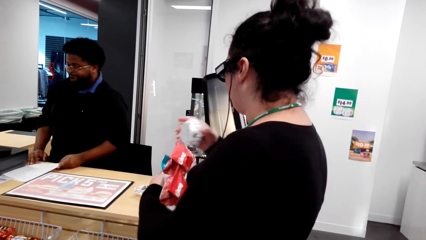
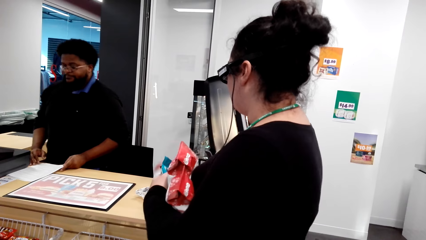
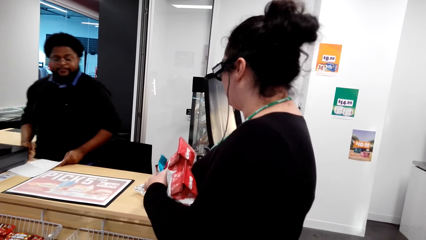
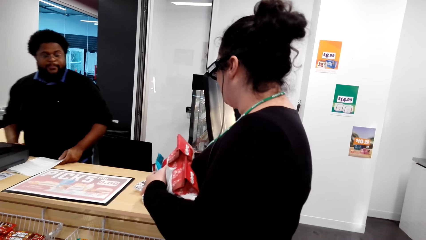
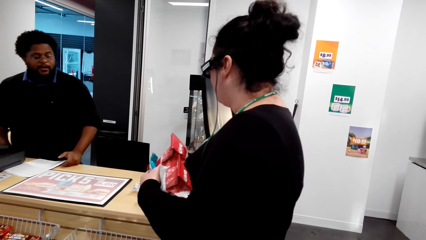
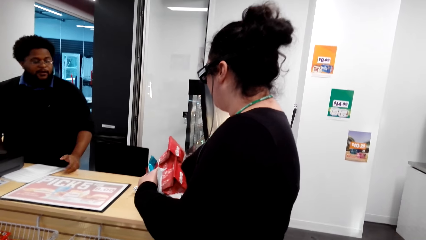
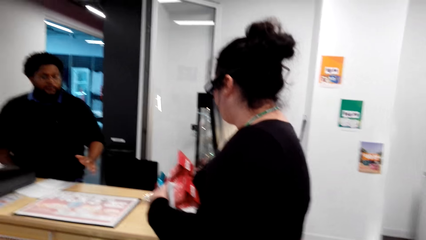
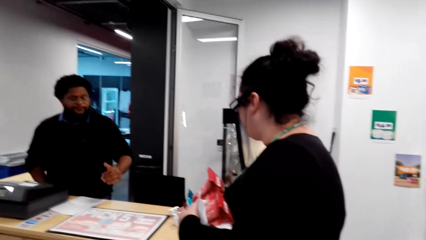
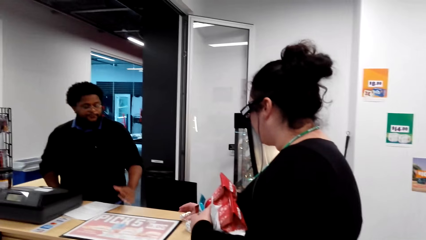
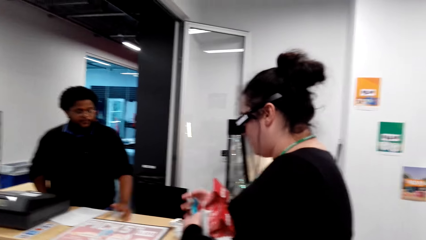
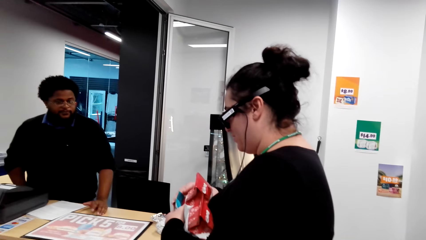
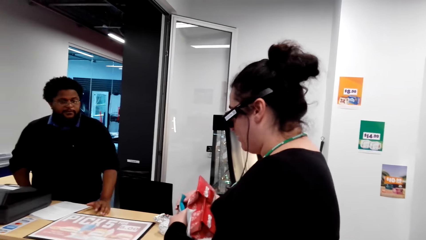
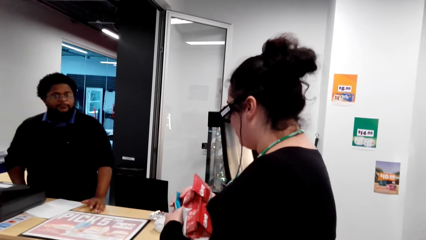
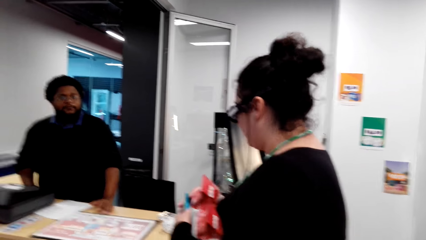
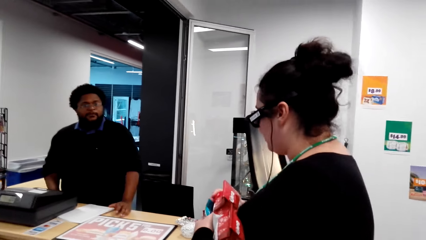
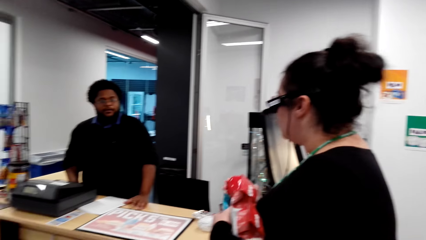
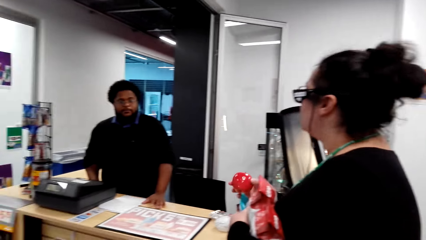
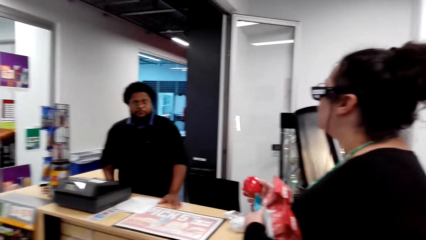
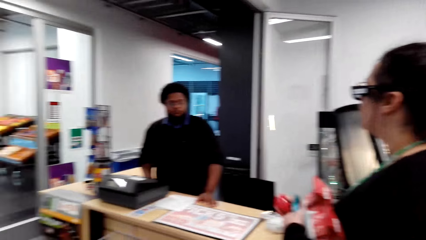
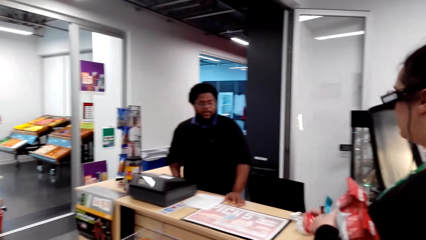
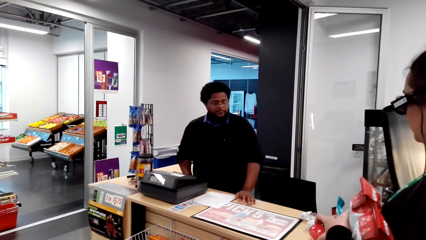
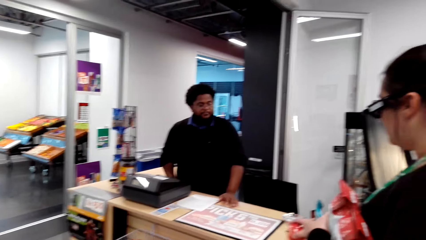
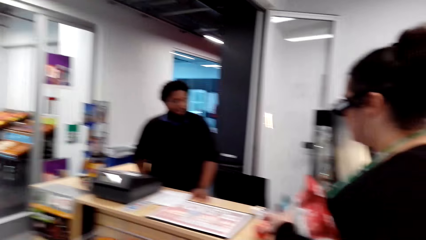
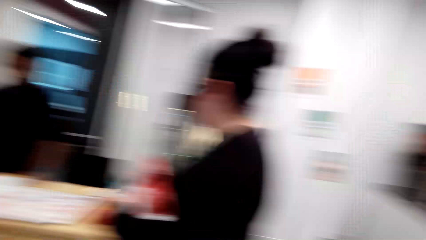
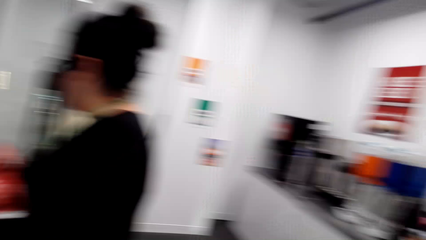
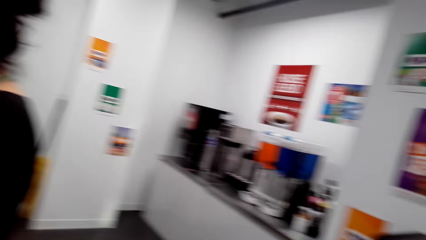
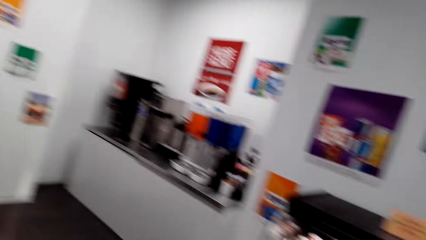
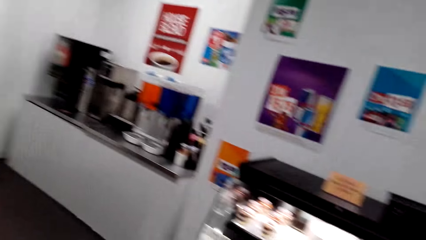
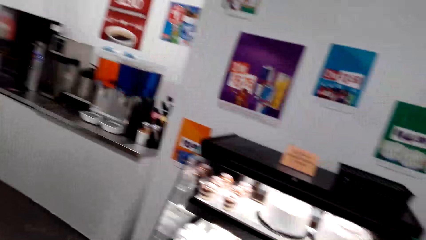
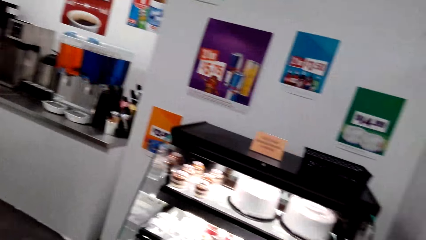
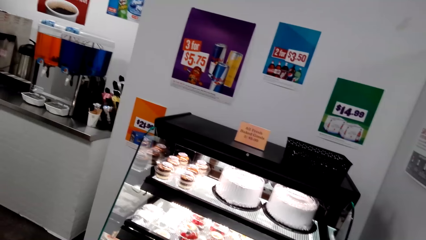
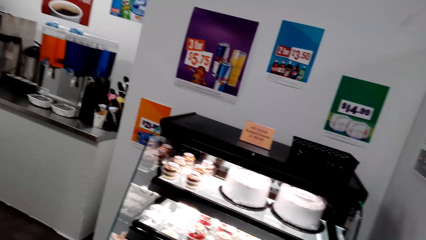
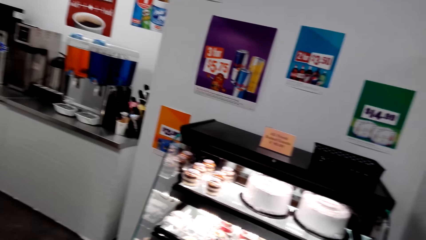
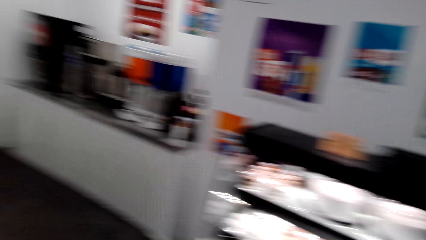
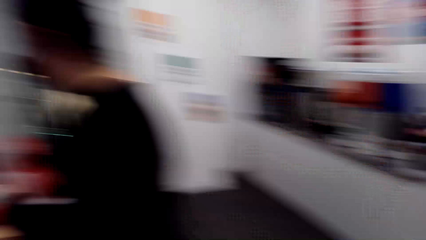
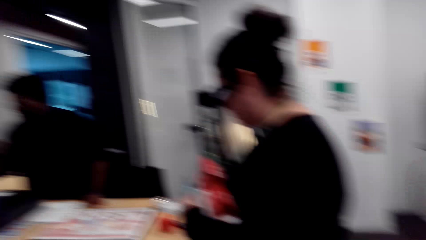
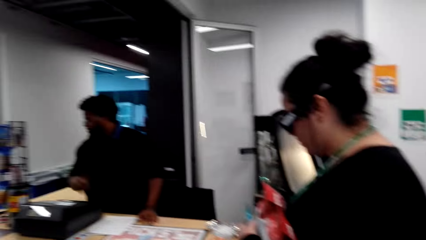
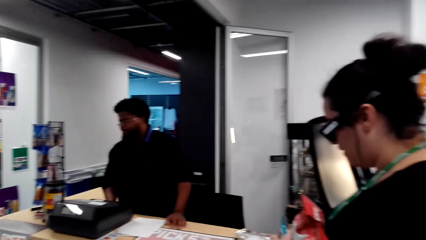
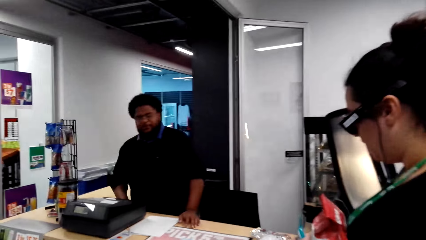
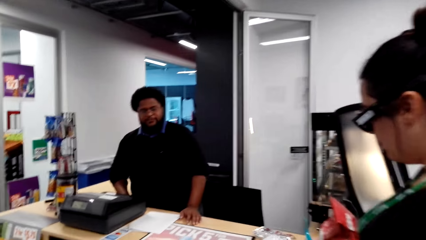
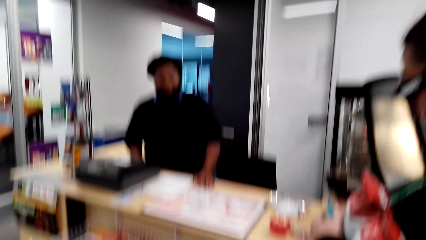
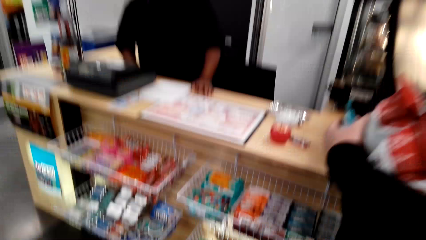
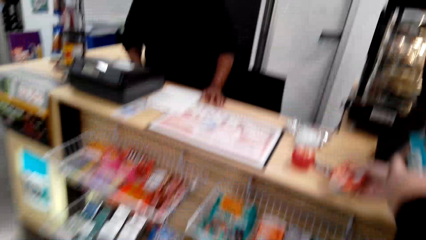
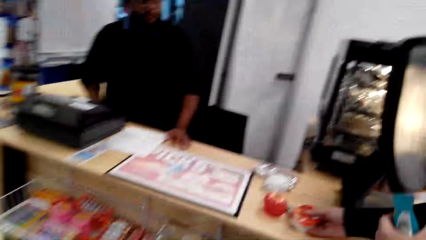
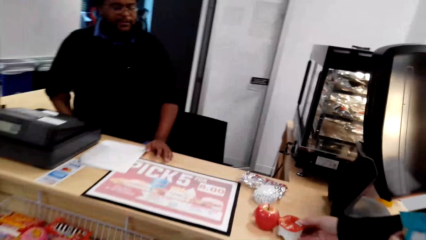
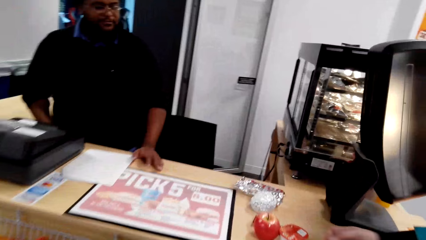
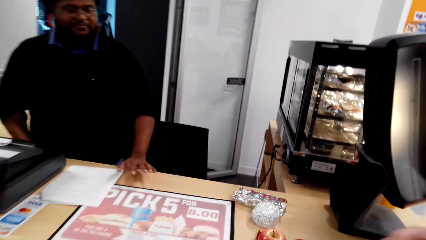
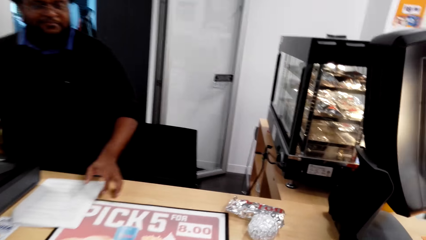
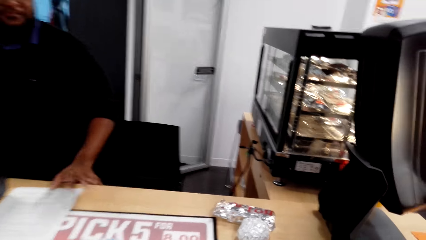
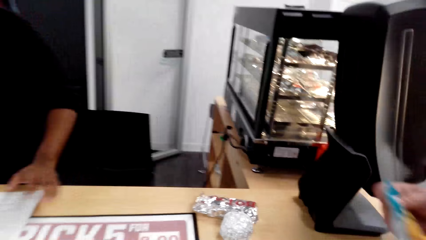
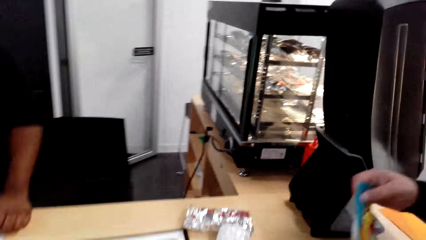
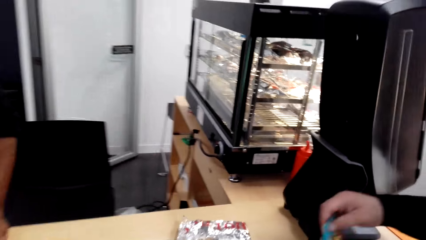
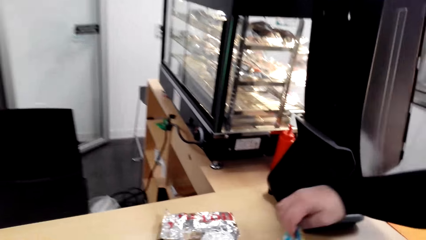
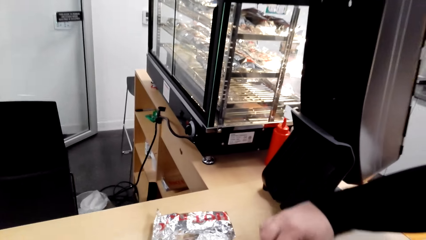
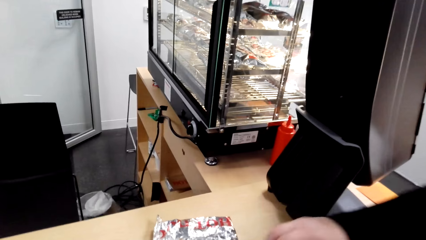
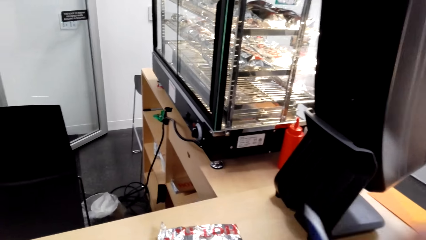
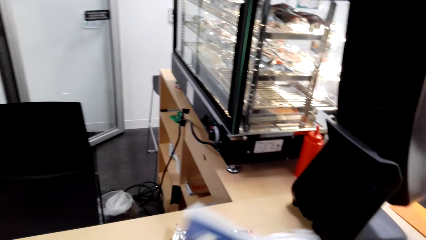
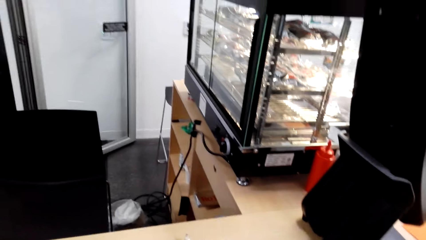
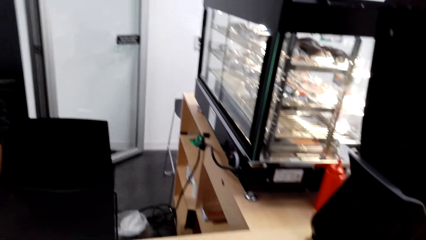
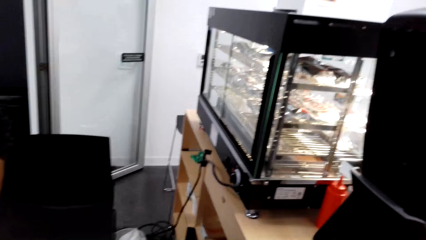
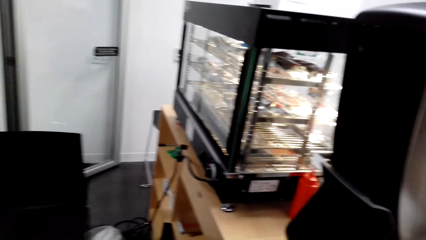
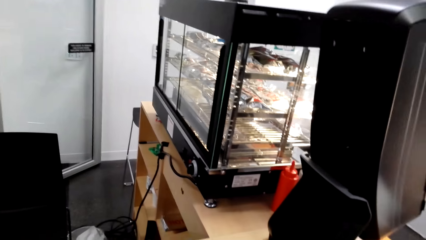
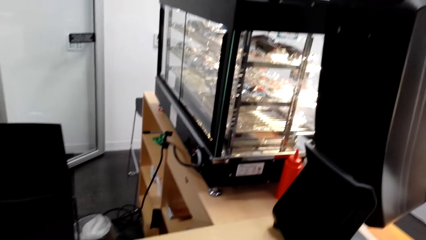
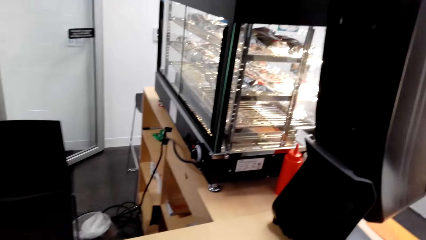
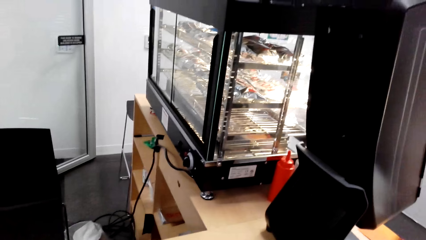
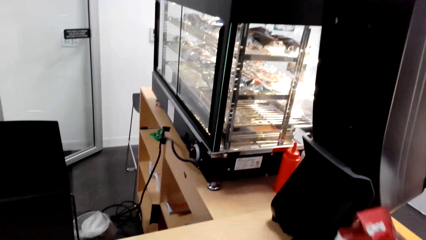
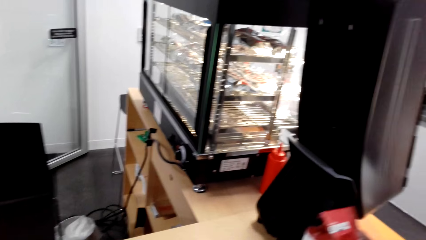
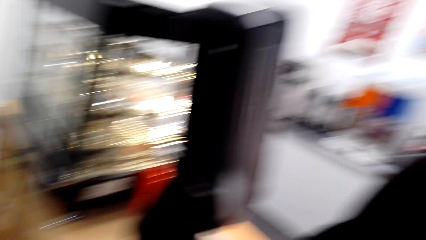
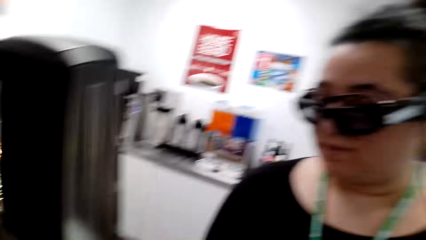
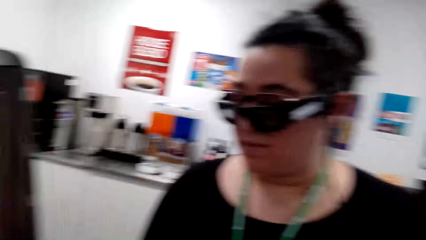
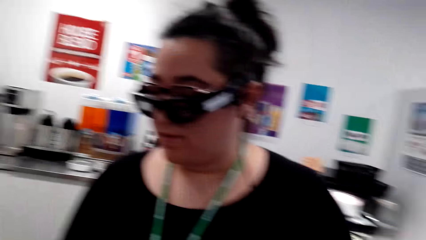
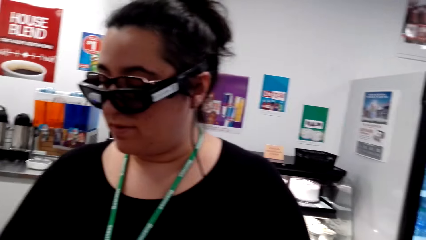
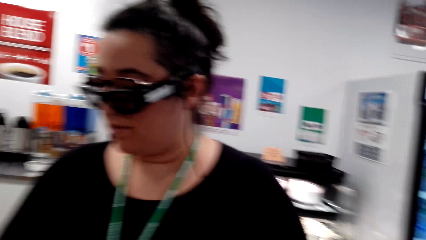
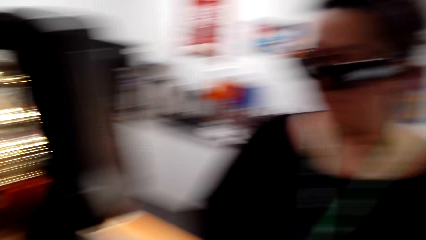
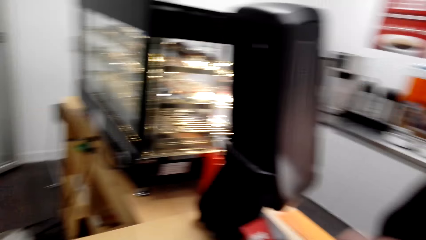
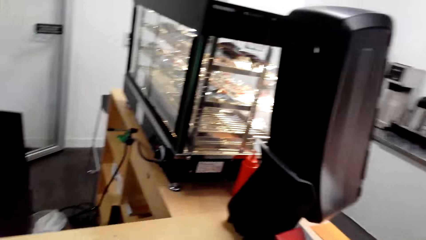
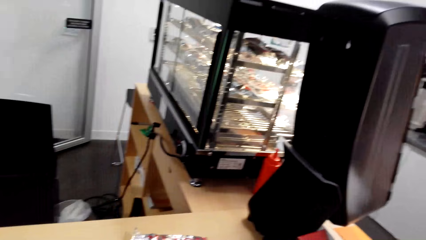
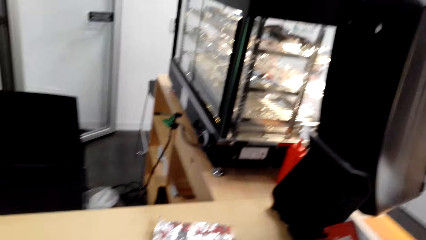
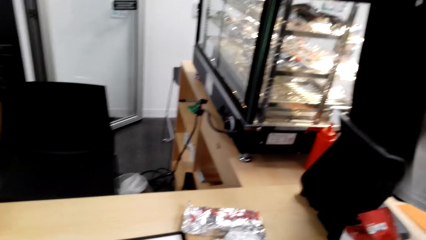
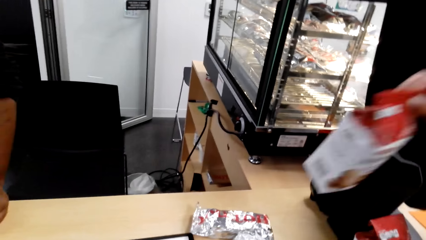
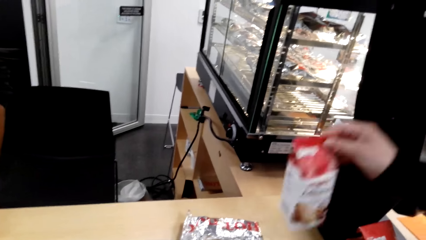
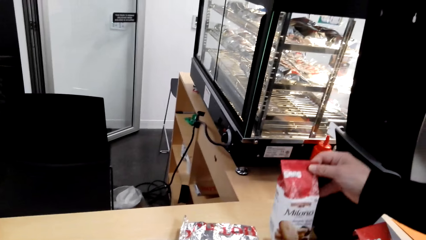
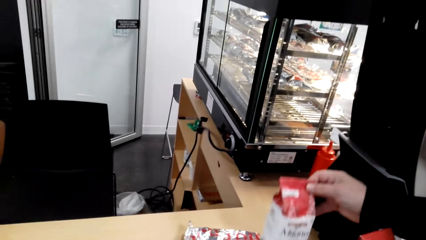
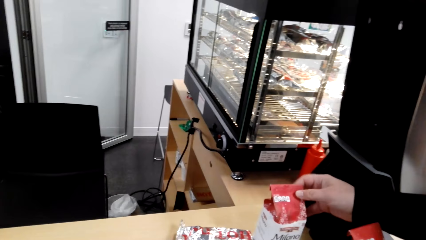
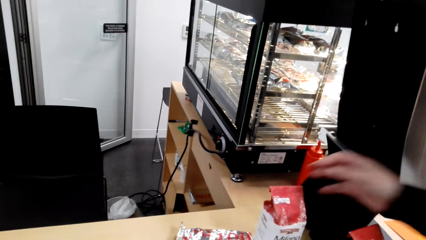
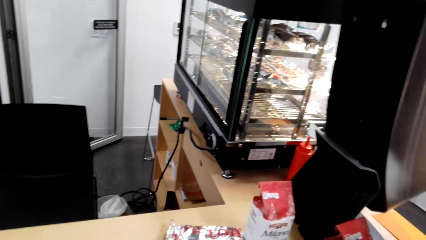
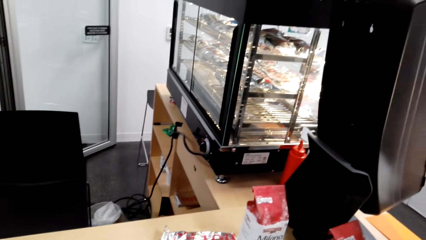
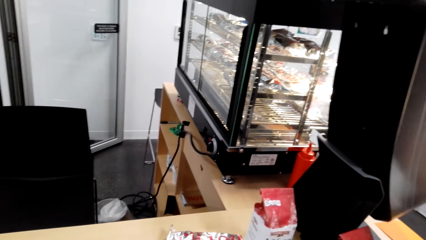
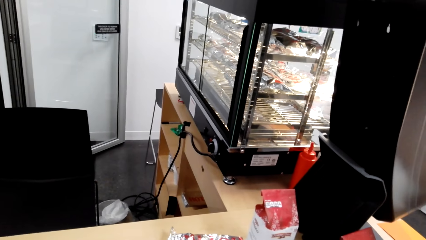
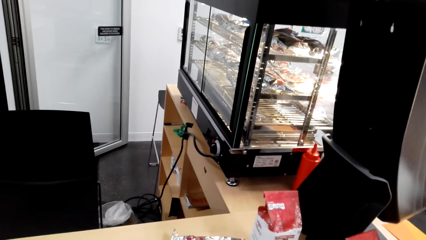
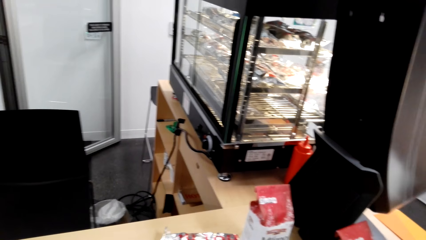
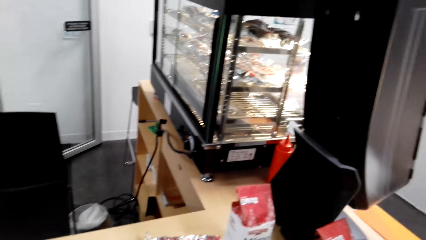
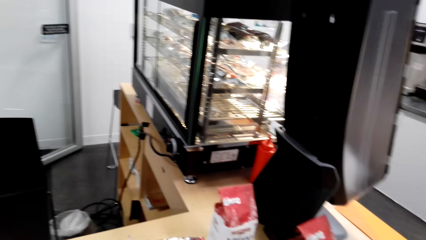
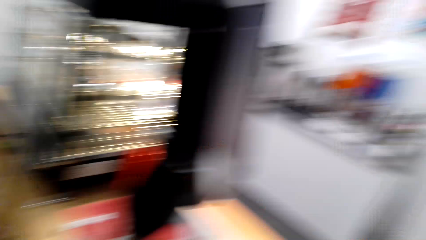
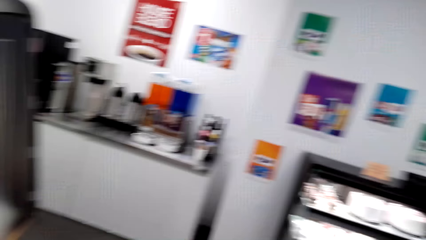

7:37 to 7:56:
A woman picks something. The woman puts something on the counter. A man uses gestures. The woman picks an apple and puts the apple on the counter. The camera wearer looks around the supermarket and moves closer to the counter. The woman stands close to the counter. The man looks around. The camera wearer walks around. The woman puts something on the counter. The man moves a hand. The woman puts a snack on the counter. The camera wearer looks around. The man stands at the counter. The woman puts Milano chocolate on the counter. The camera wearer looks around the supermarket. The man stands at the counter. The woman puts the Milano chocolate on the counter.
